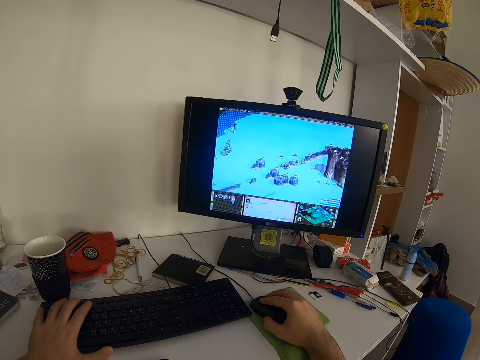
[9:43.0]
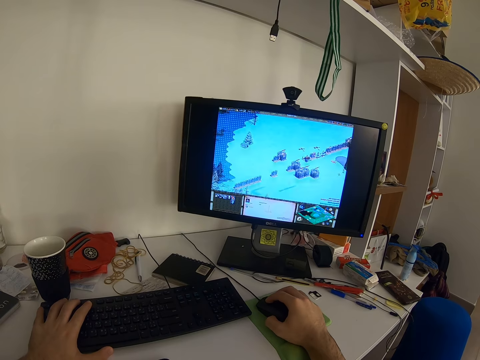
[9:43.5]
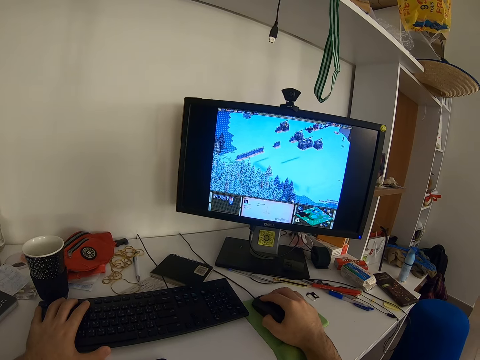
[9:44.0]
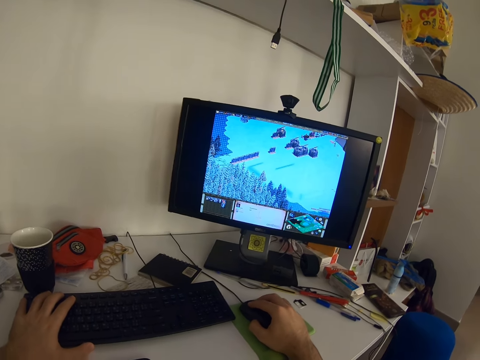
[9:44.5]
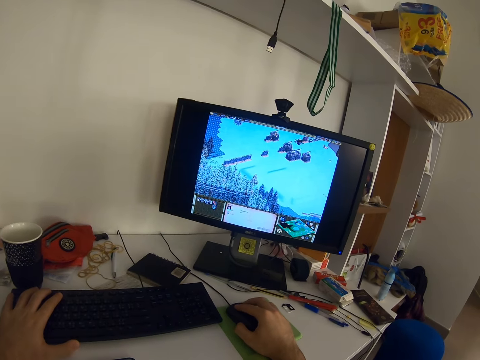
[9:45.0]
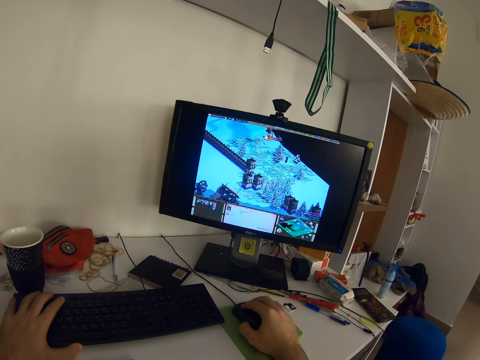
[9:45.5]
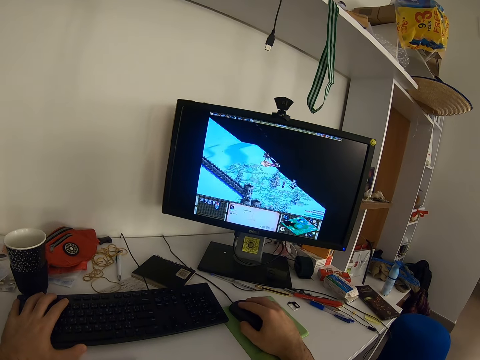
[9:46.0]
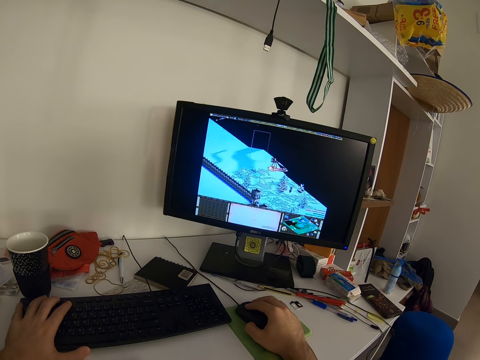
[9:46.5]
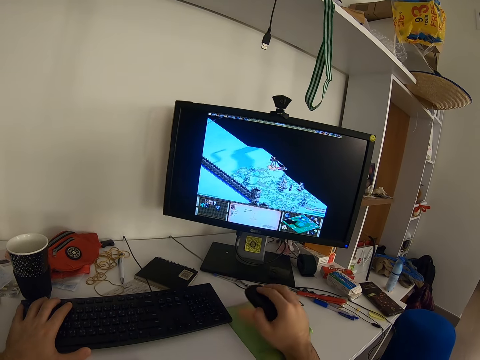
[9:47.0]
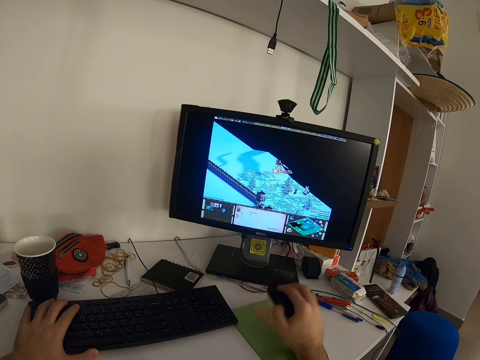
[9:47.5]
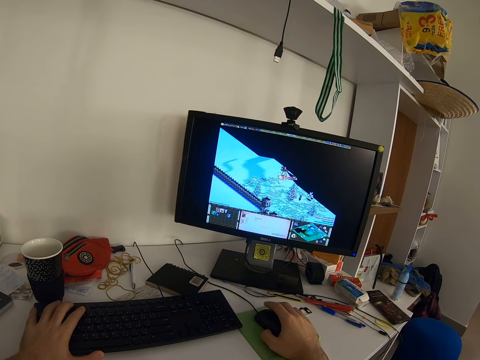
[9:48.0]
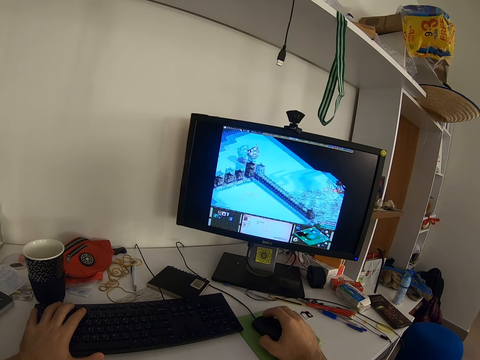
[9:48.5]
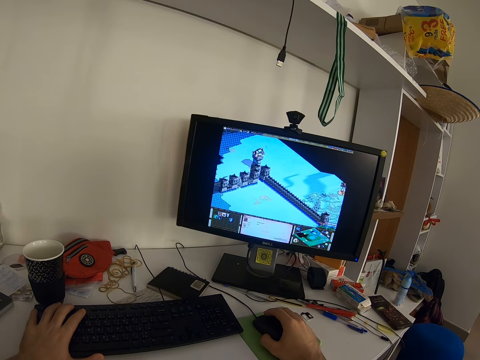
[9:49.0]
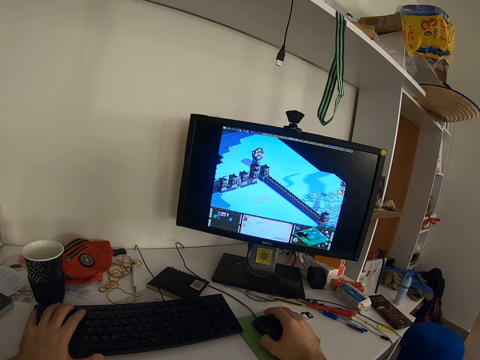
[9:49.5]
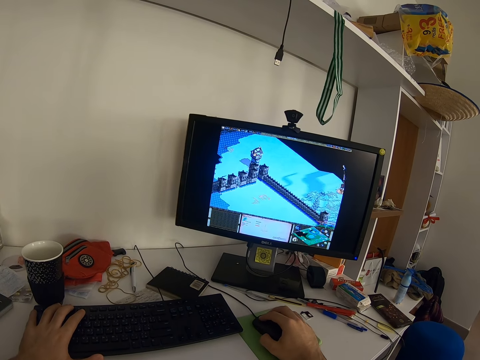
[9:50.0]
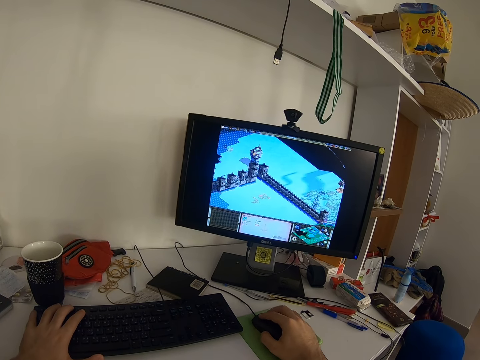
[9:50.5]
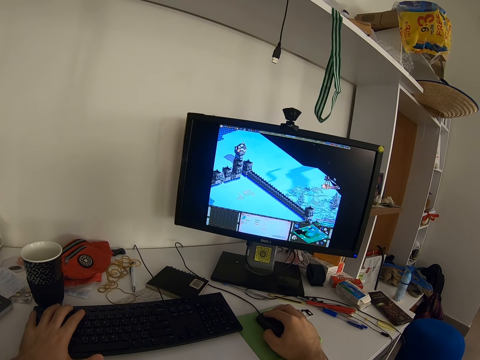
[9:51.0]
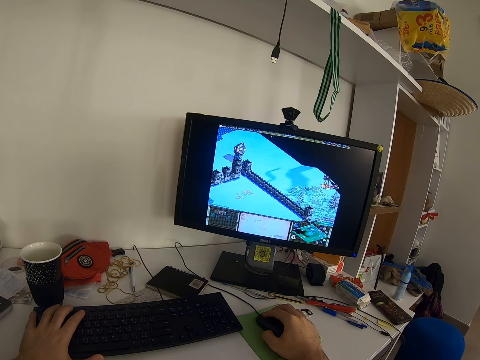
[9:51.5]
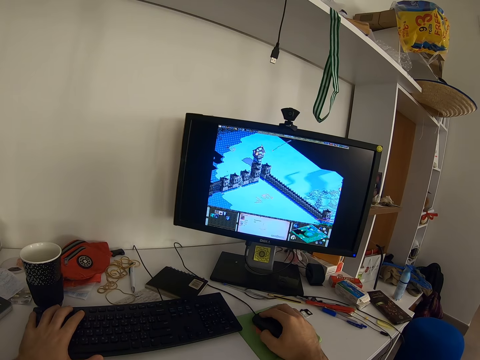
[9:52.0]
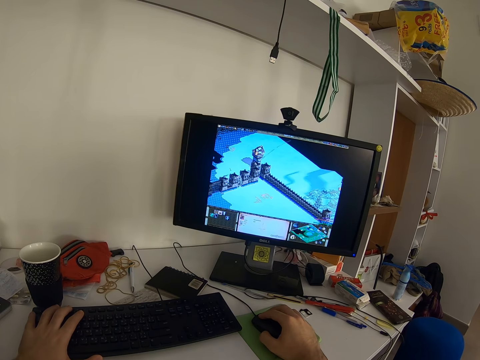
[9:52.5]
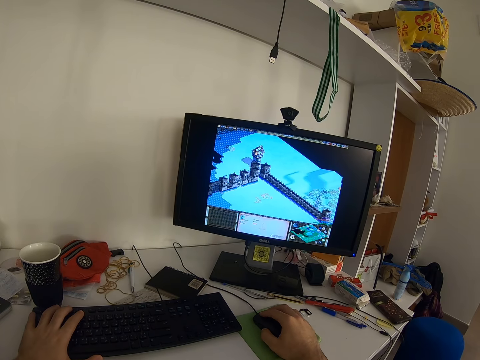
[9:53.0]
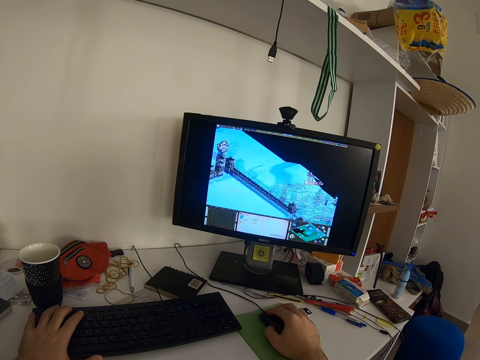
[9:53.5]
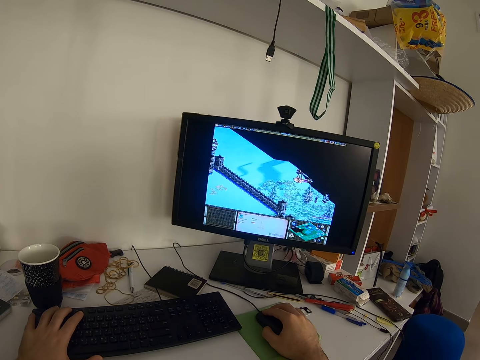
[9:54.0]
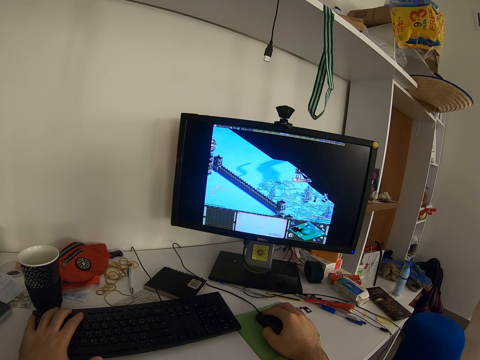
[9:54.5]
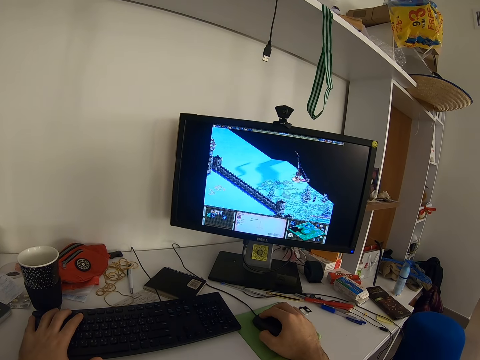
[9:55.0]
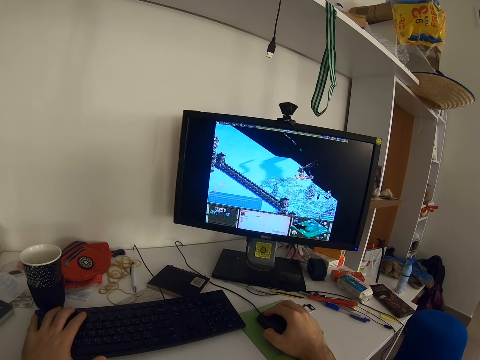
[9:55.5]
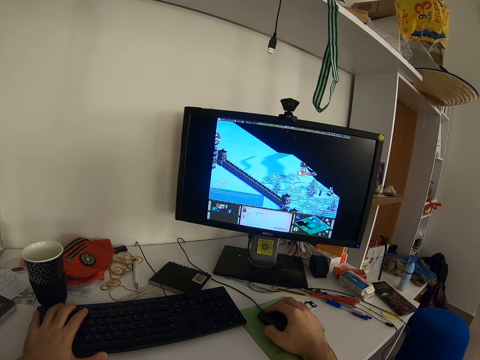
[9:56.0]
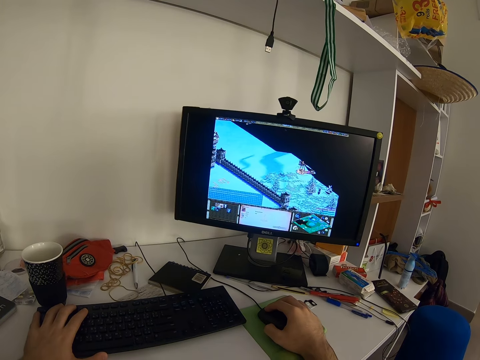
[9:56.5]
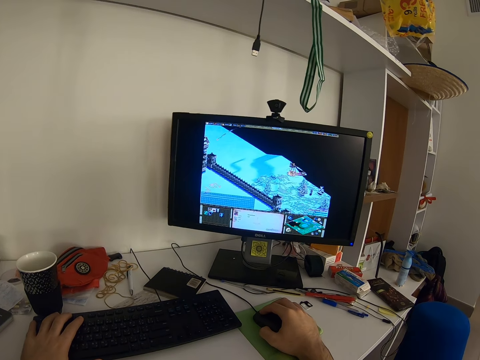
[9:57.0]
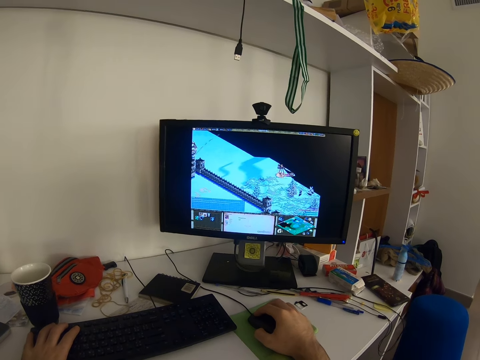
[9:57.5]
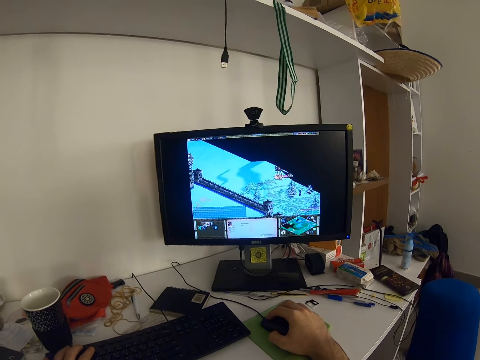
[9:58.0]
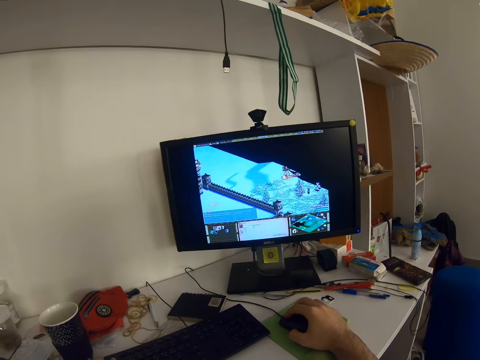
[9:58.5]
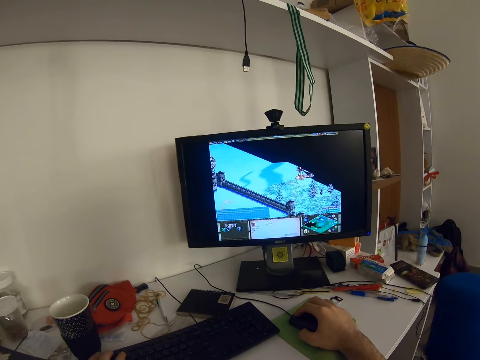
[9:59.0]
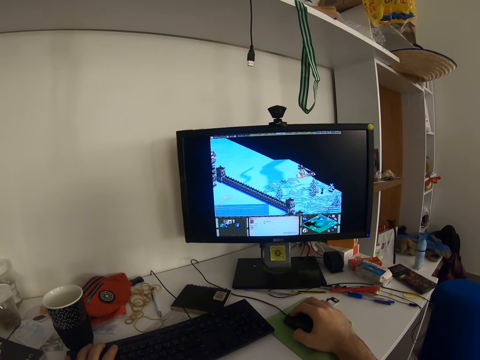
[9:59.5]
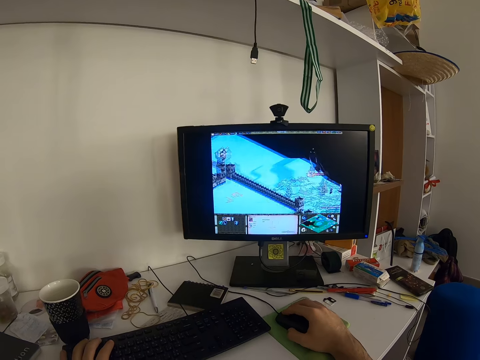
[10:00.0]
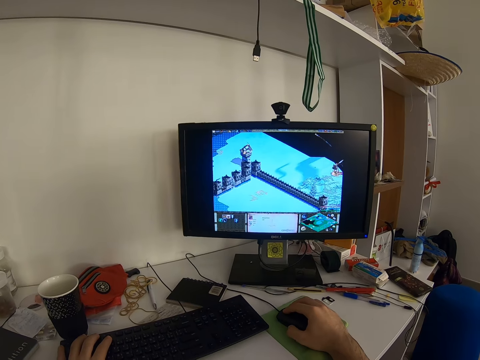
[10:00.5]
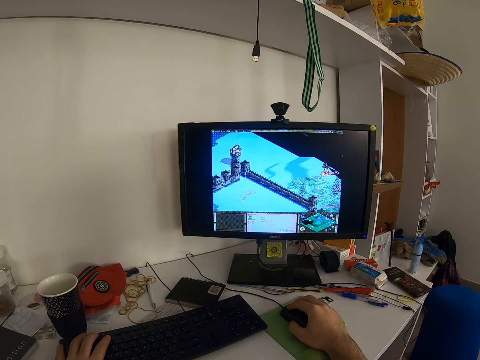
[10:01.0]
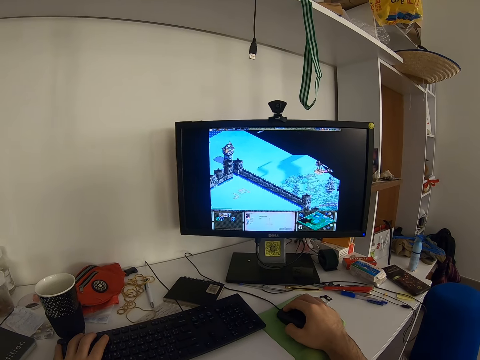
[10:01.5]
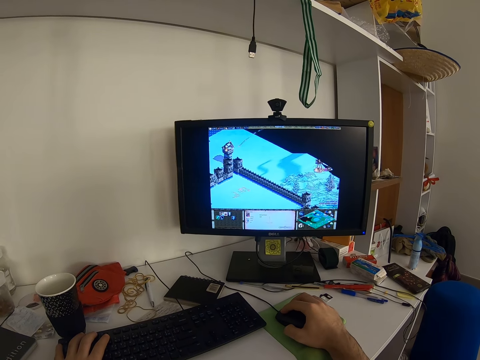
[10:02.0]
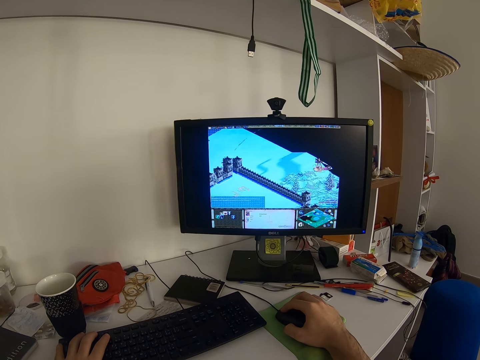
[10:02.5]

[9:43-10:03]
The camera wearer moves his head. He turns his head.

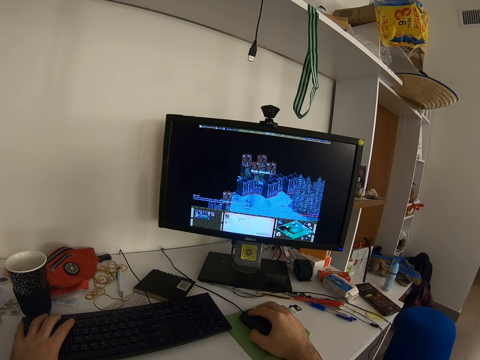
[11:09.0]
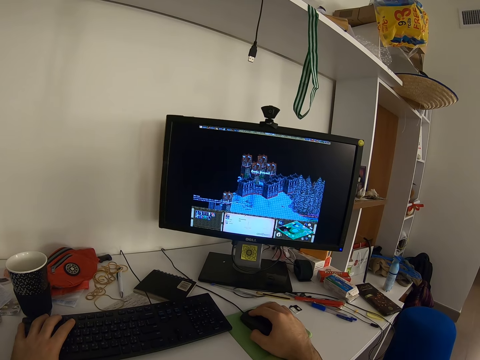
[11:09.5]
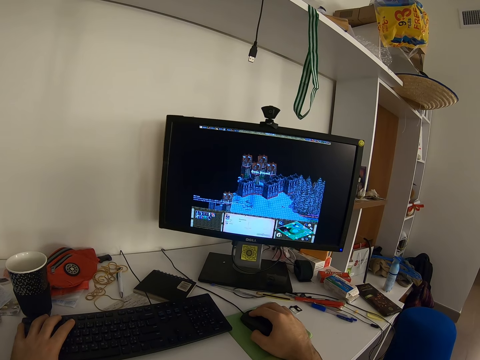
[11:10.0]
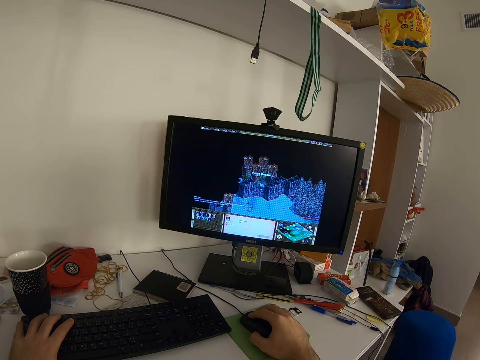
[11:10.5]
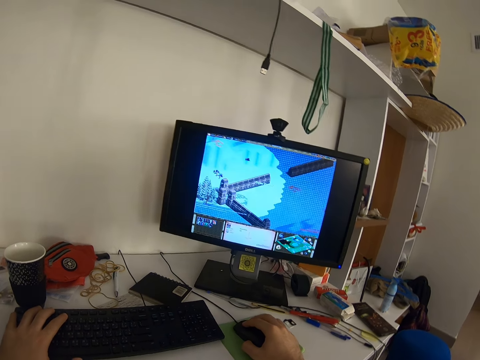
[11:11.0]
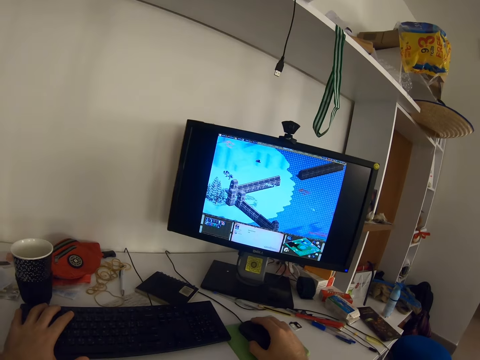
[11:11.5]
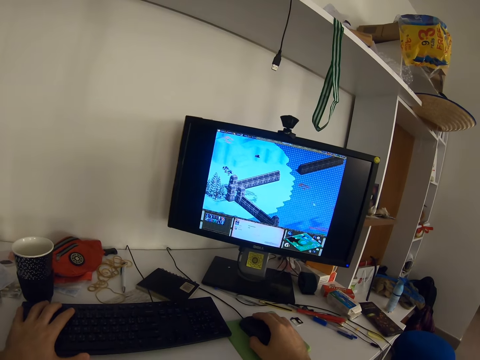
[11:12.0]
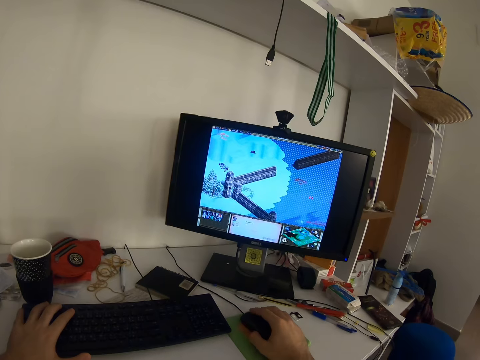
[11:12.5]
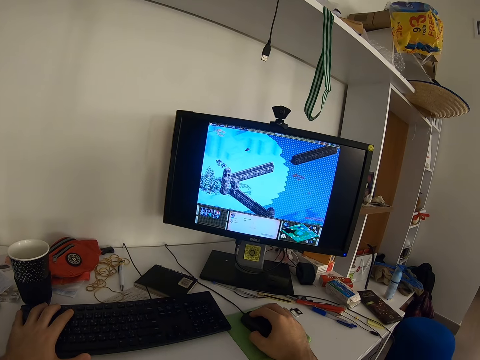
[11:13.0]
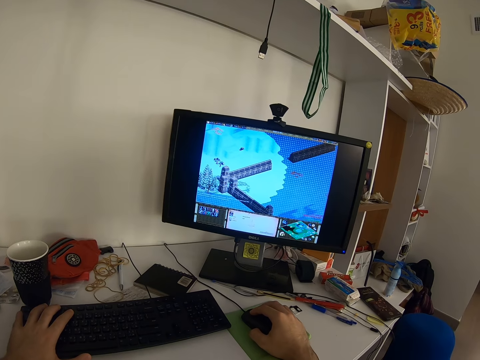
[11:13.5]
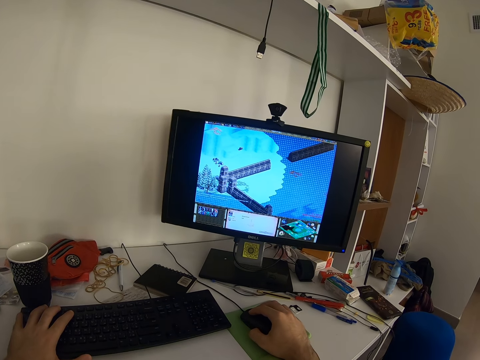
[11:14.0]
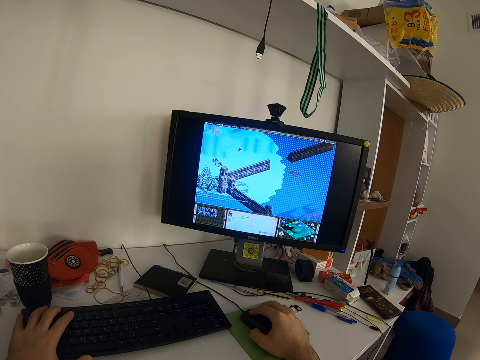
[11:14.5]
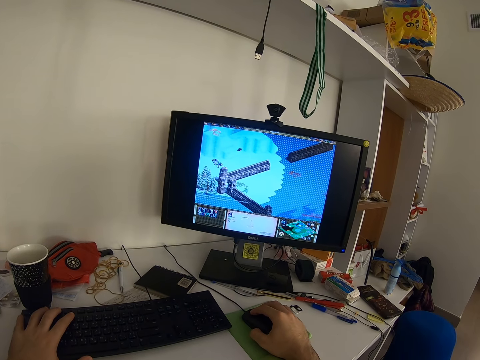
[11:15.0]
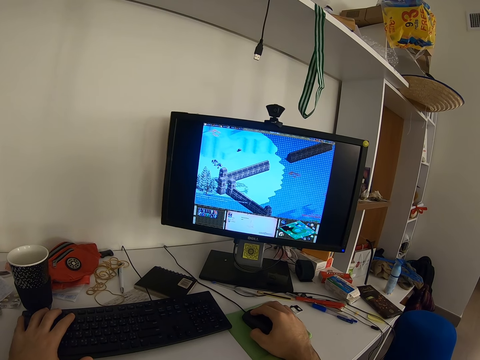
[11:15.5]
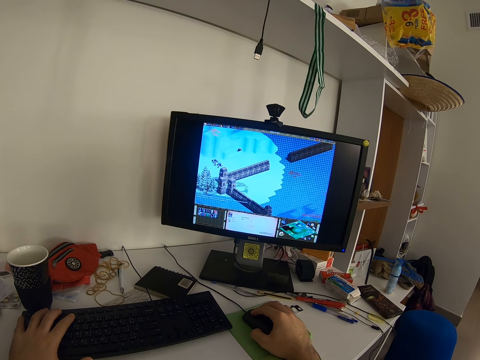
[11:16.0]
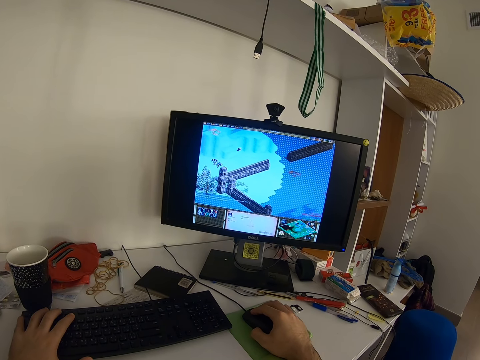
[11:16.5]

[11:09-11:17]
The camera wearer moves his head.
